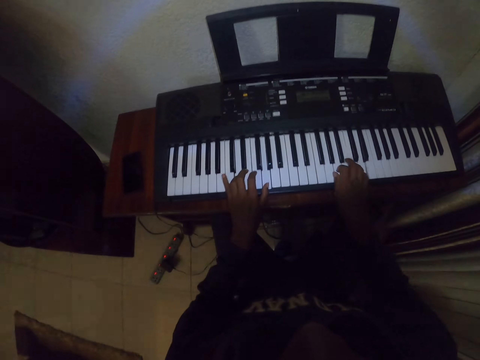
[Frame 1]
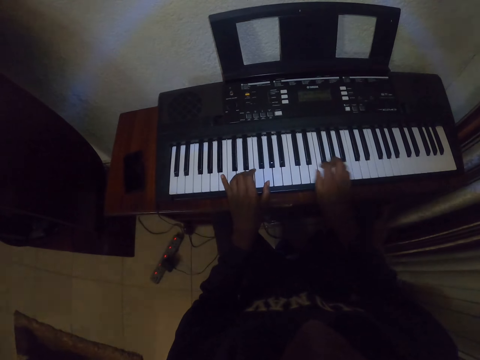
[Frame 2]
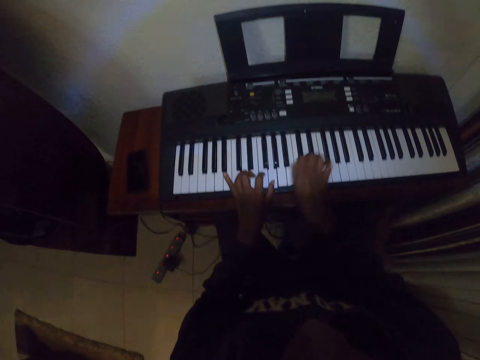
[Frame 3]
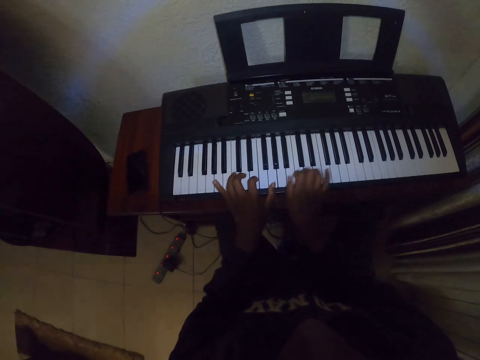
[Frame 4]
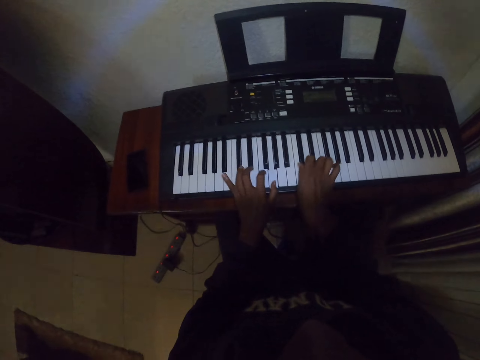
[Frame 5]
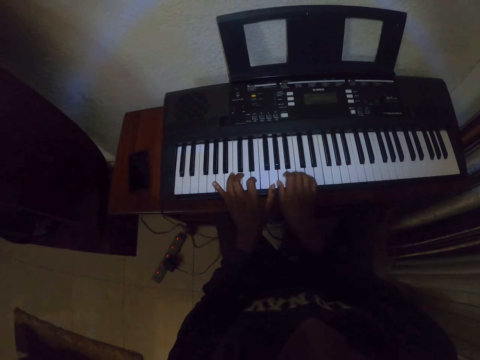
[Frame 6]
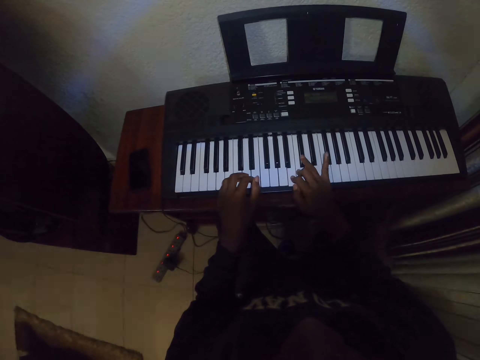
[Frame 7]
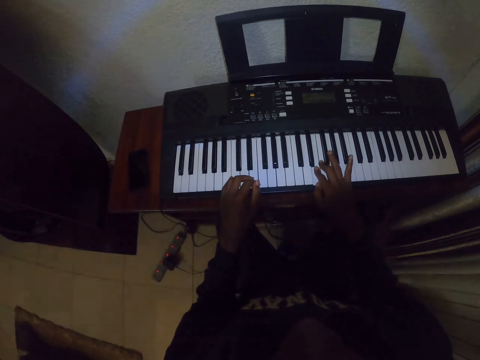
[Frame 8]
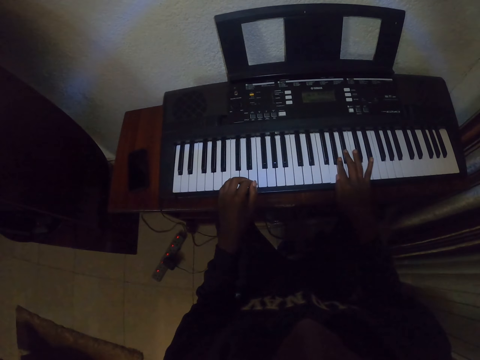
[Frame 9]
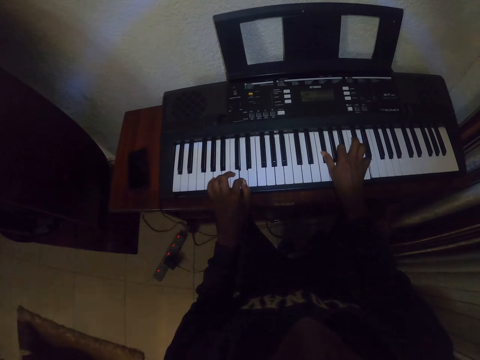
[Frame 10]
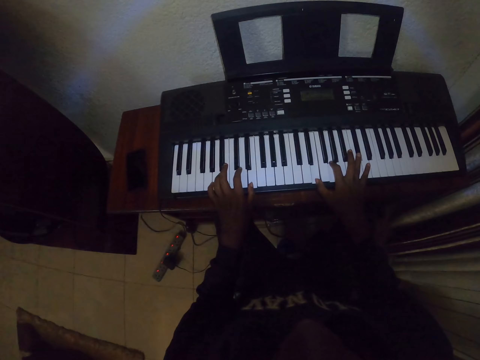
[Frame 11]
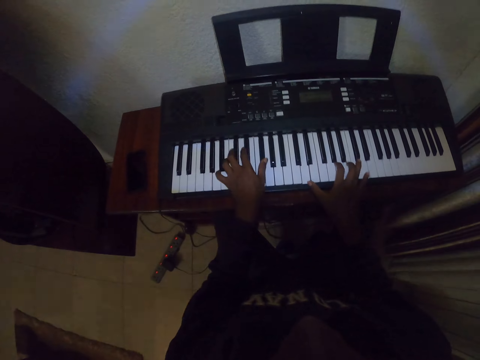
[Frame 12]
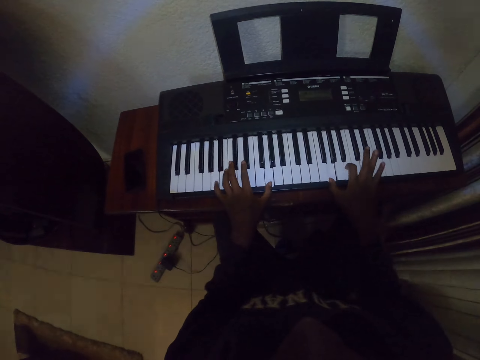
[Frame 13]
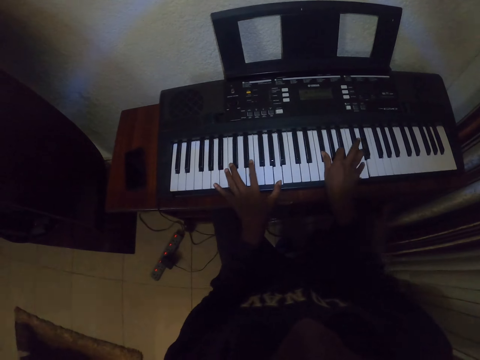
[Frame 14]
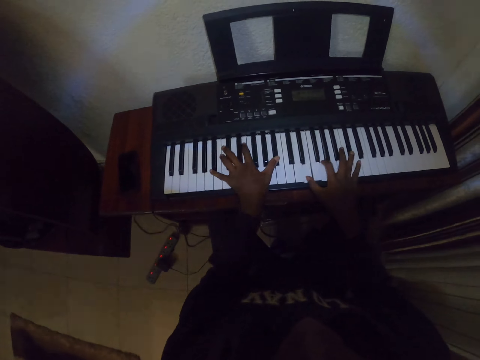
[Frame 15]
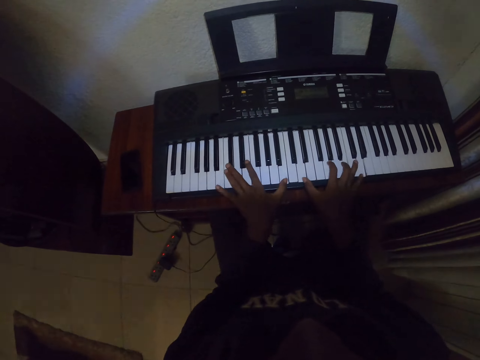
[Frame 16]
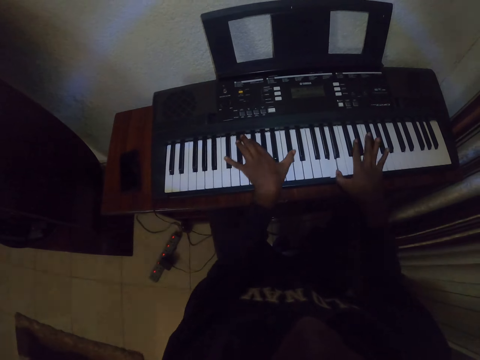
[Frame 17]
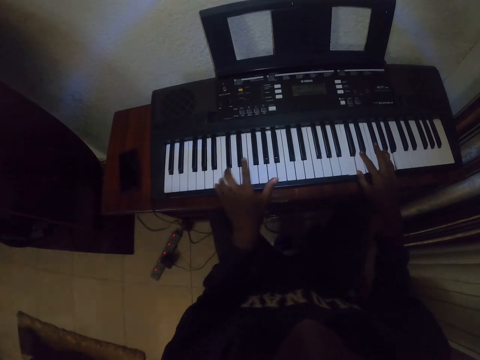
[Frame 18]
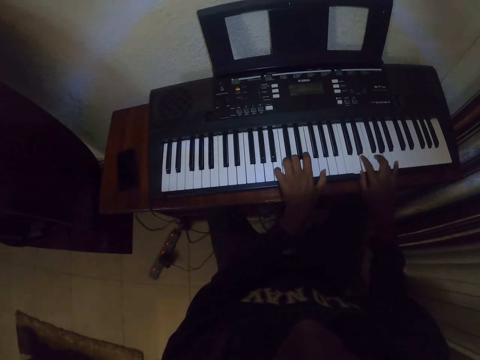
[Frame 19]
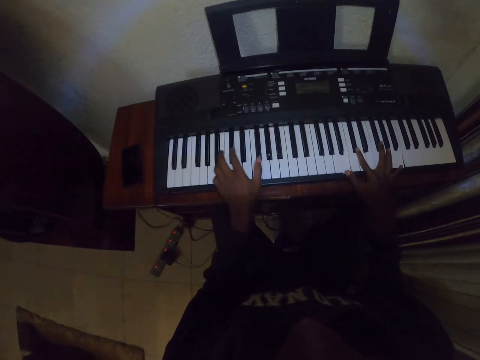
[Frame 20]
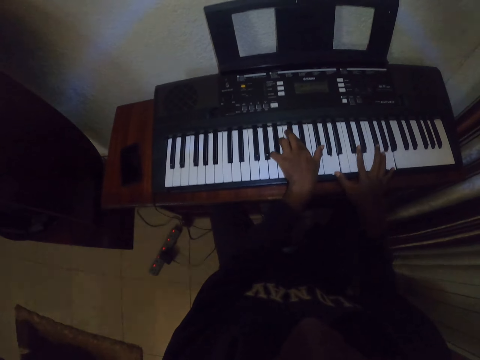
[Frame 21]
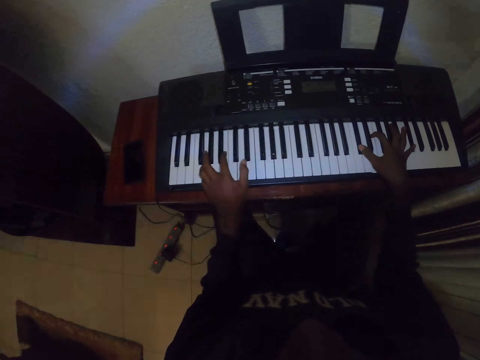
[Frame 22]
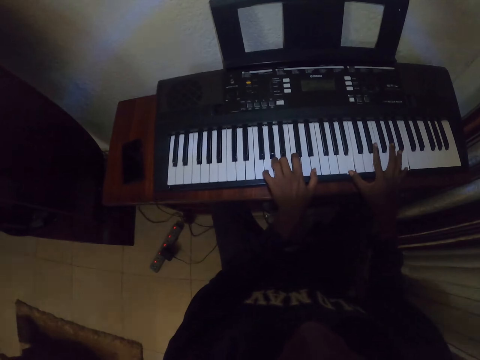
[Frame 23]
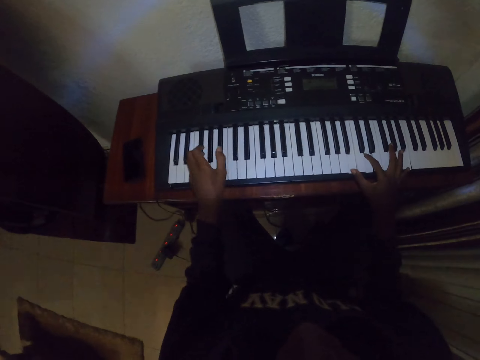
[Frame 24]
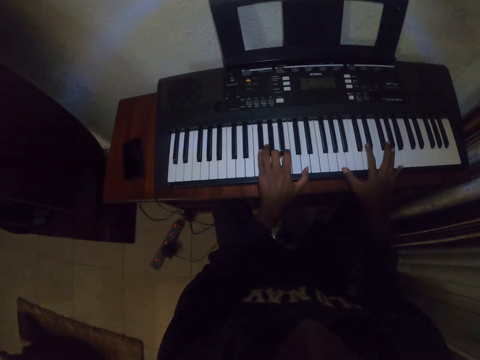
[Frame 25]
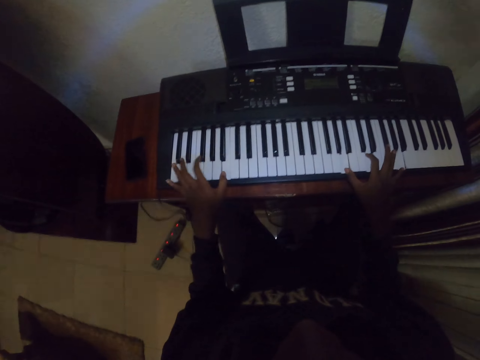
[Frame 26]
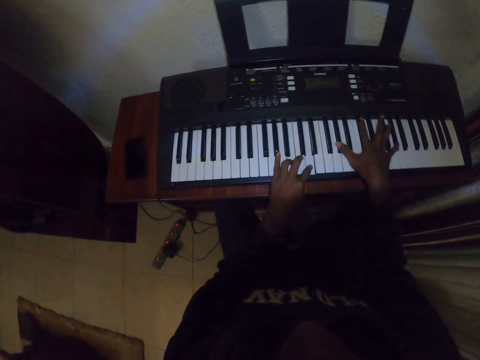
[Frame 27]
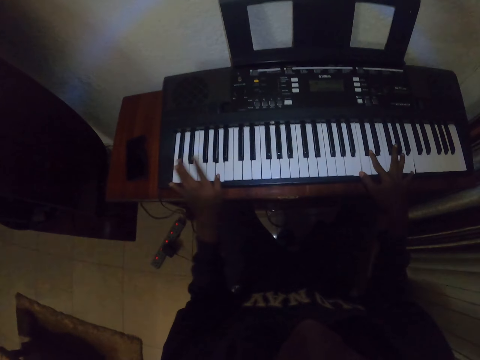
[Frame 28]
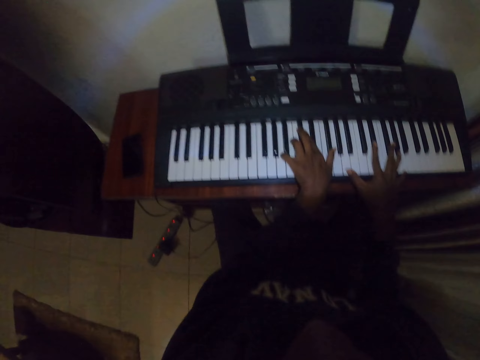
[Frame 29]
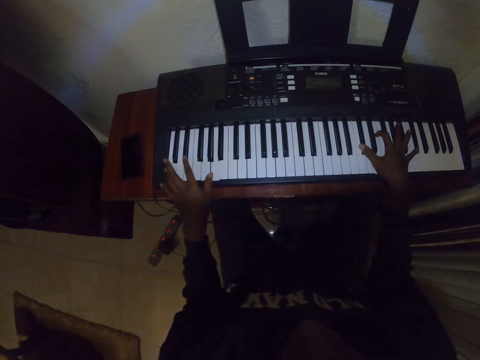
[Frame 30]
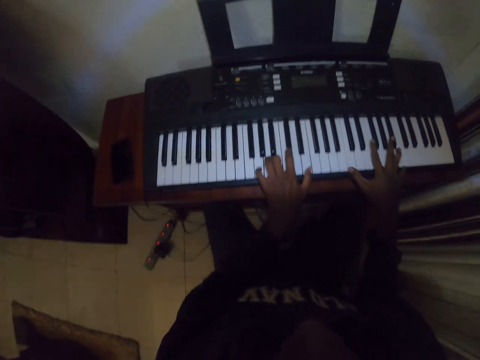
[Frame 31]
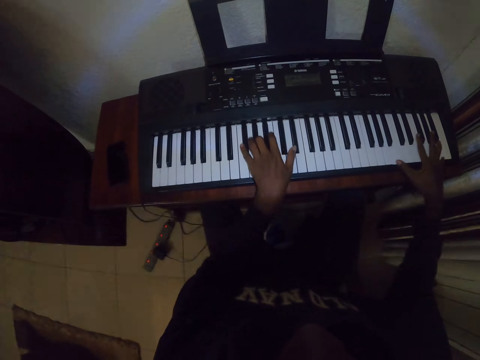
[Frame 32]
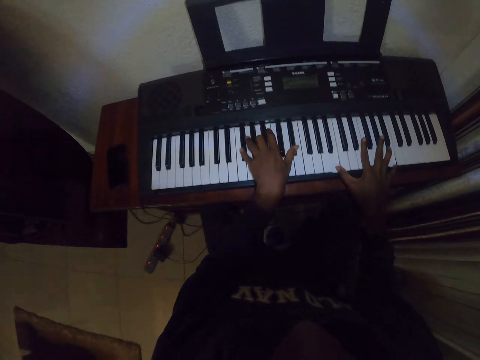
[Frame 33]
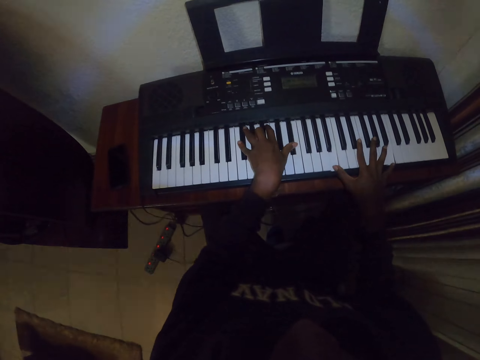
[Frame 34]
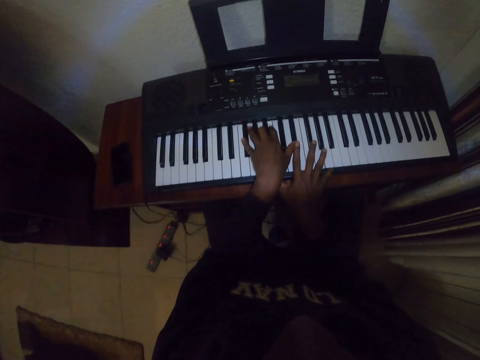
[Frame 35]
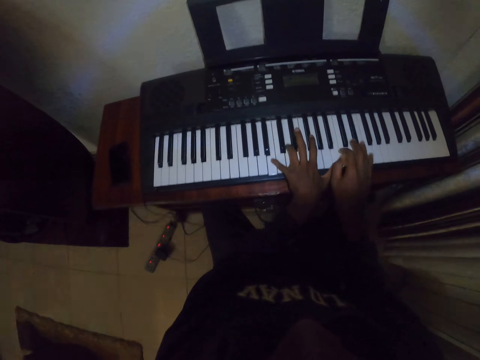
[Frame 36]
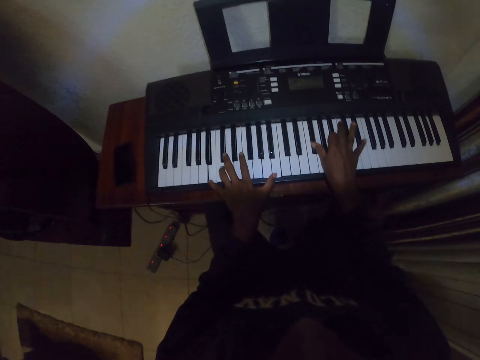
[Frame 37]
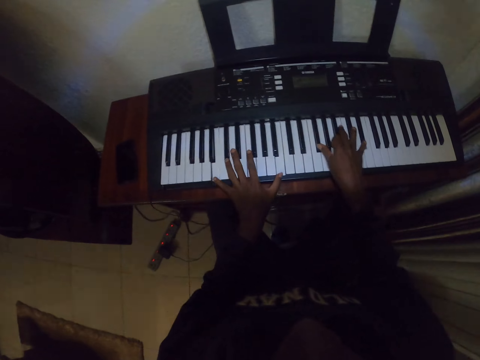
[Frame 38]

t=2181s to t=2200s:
The camera wearer plays the piano. They play the piano repeatedly.

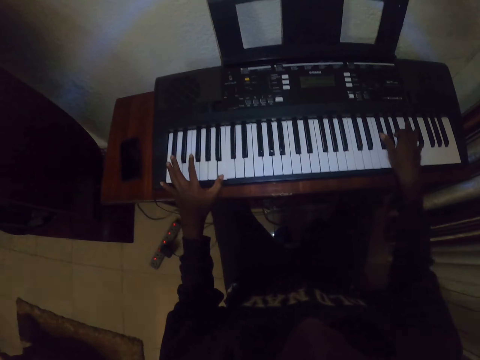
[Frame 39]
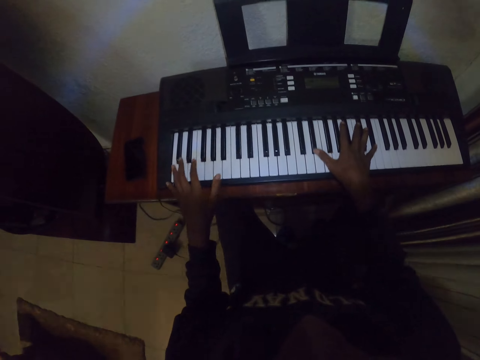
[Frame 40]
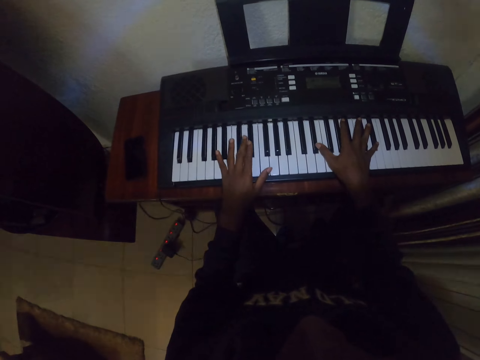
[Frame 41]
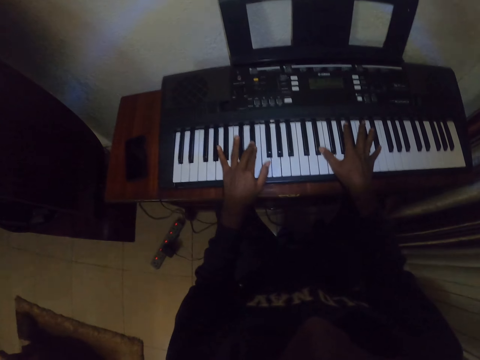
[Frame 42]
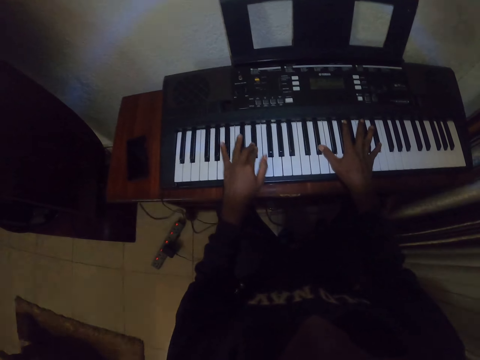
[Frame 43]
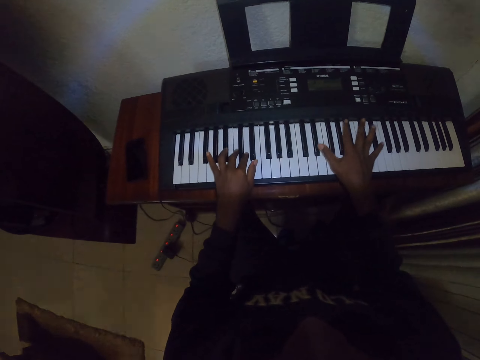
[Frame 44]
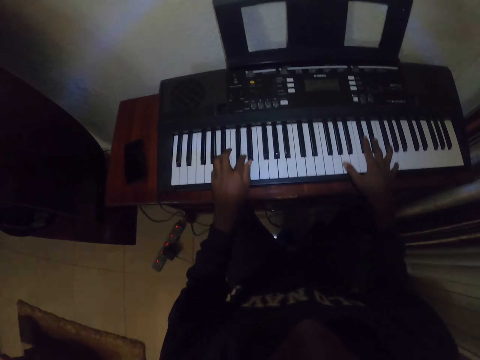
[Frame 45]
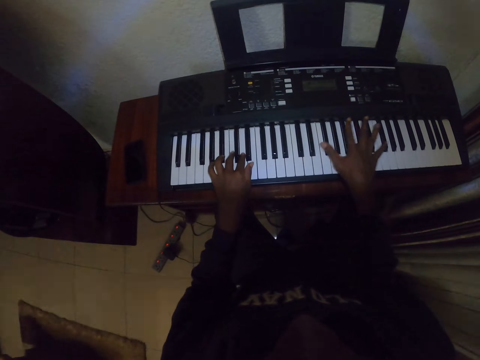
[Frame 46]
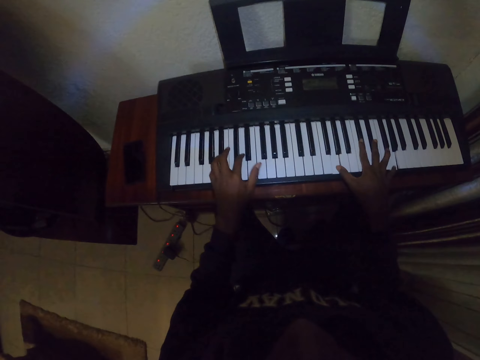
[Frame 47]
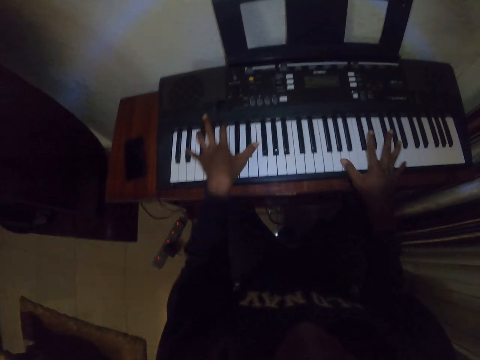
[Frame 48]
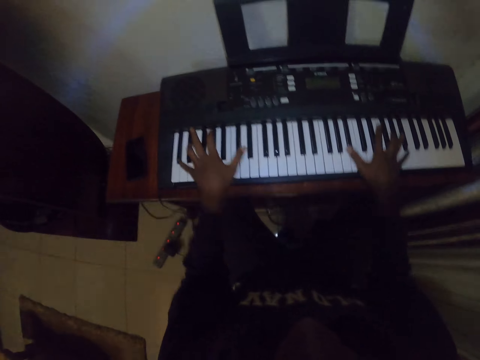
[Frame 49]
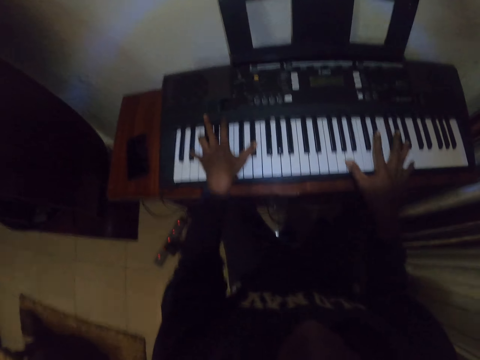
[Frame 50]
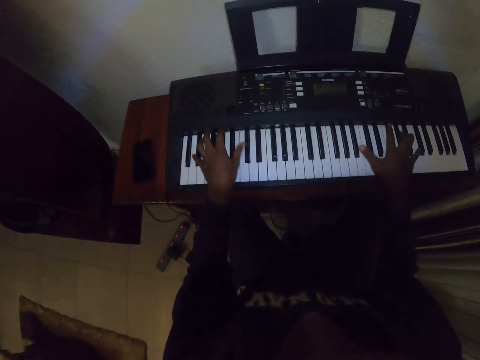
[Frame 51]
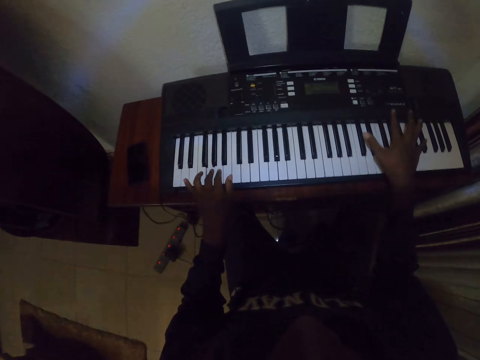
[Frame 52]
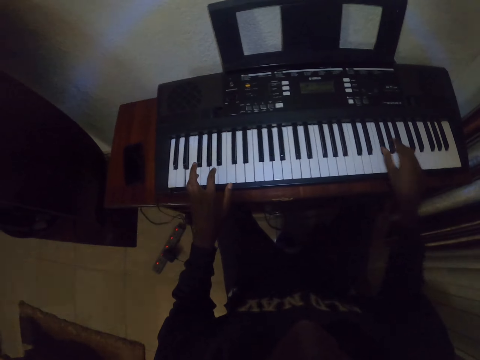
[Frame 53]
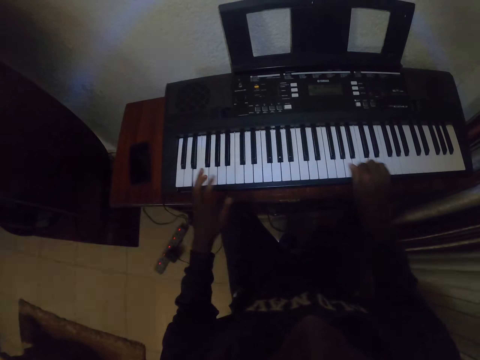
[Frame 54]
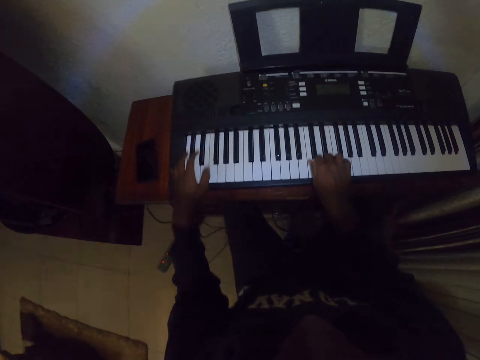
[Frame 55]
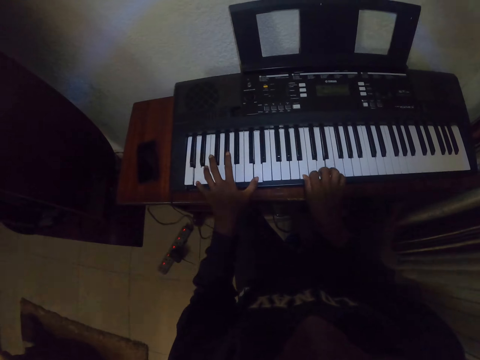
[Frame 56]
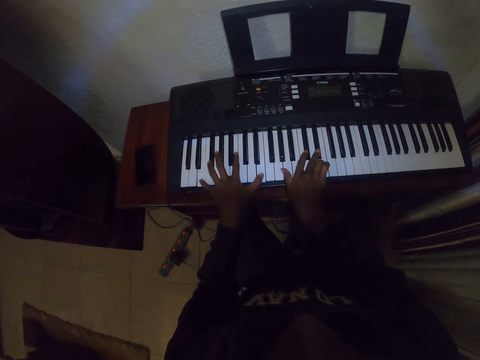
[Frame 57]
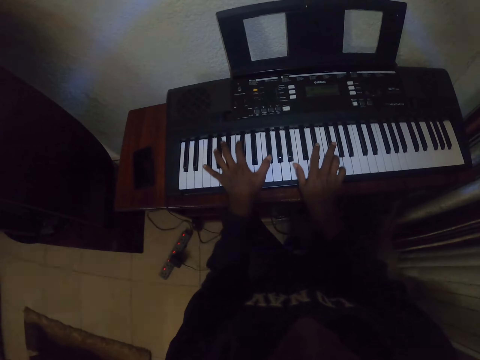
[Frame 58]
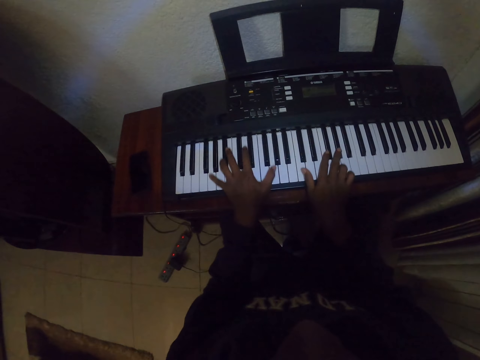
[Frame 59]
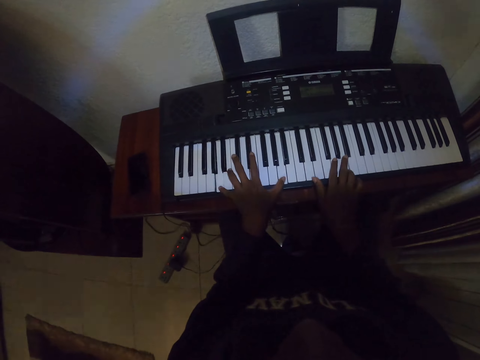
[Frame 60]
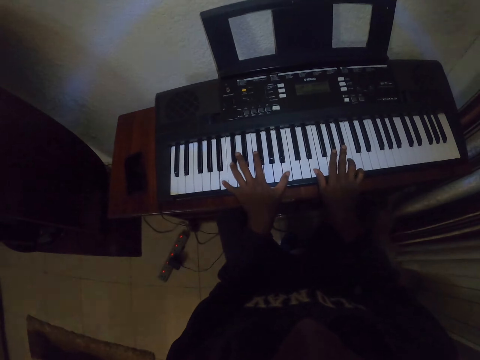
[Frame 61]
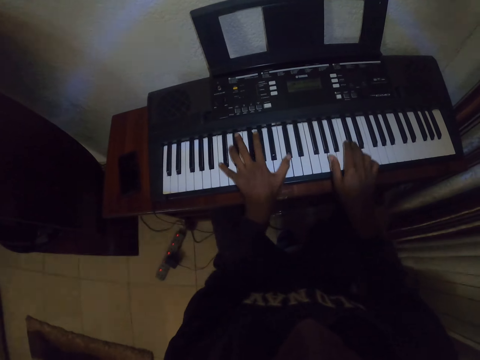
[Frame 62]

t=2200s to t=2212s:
The camera wearer plays the piano. They play the piano repeatedly.
